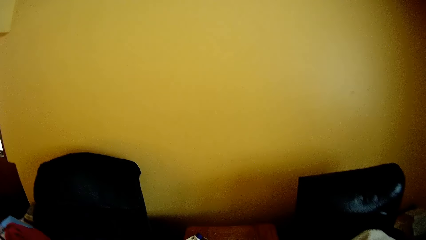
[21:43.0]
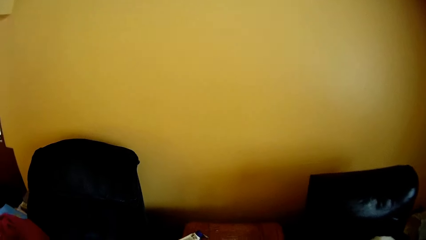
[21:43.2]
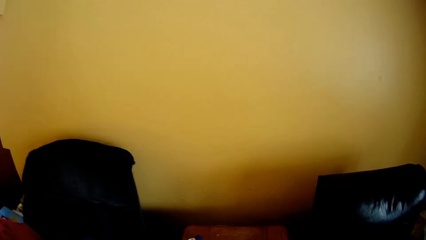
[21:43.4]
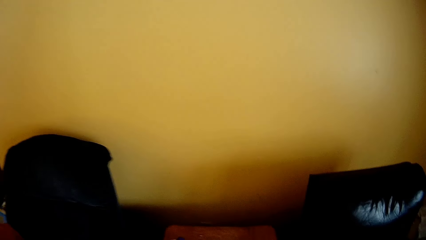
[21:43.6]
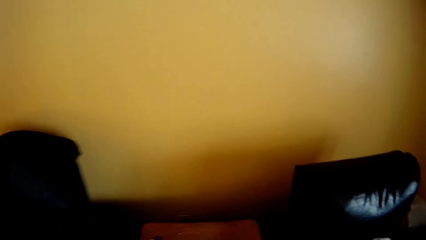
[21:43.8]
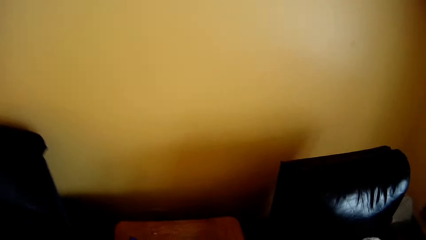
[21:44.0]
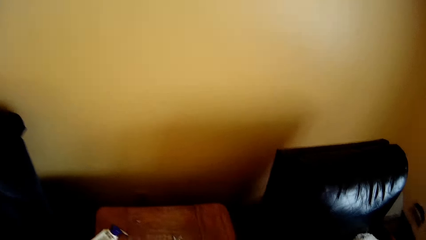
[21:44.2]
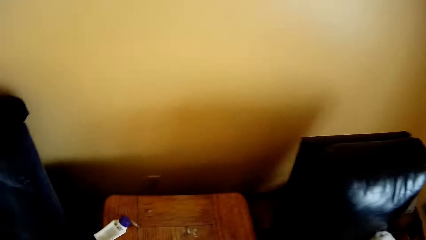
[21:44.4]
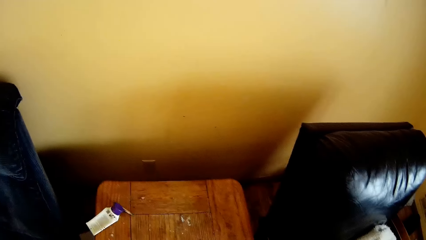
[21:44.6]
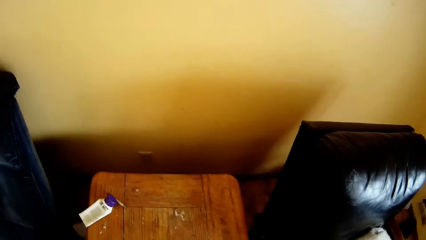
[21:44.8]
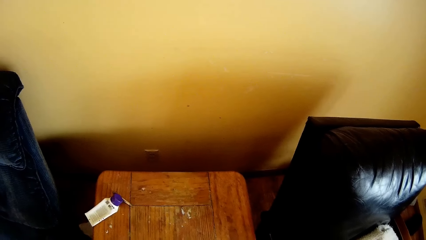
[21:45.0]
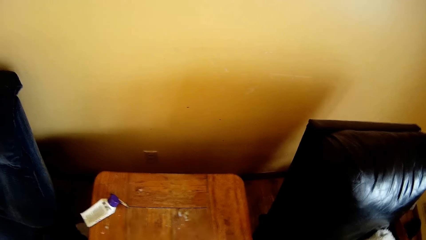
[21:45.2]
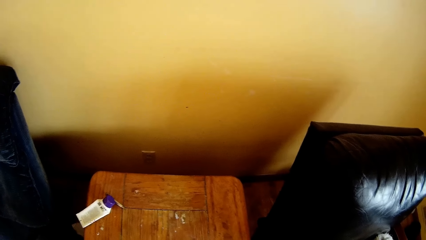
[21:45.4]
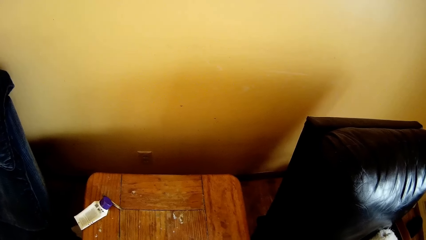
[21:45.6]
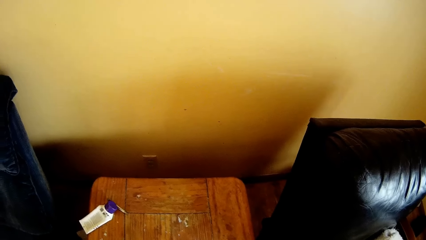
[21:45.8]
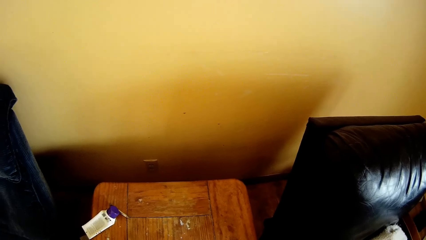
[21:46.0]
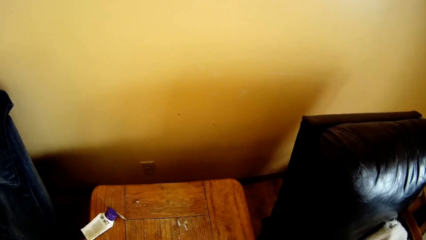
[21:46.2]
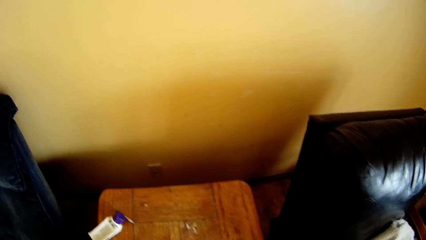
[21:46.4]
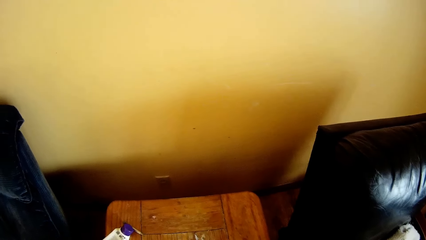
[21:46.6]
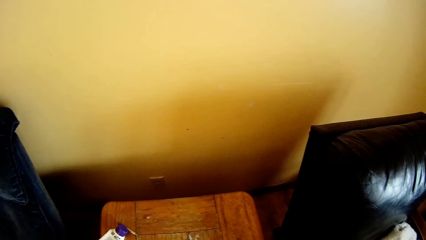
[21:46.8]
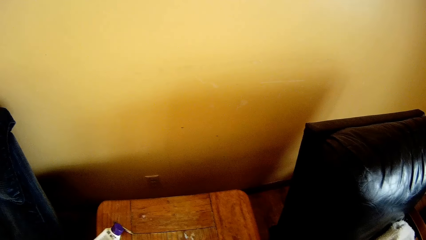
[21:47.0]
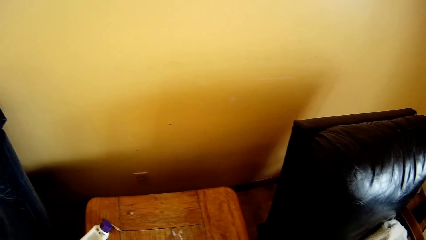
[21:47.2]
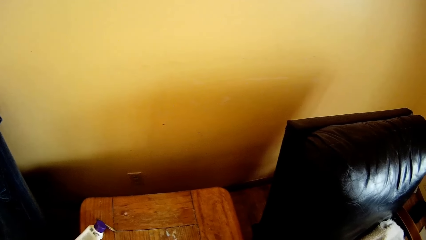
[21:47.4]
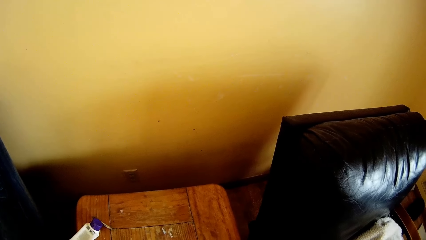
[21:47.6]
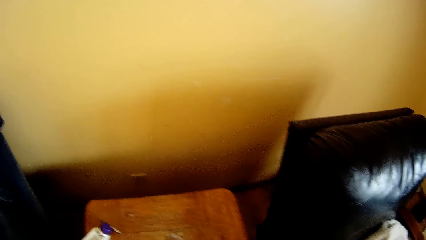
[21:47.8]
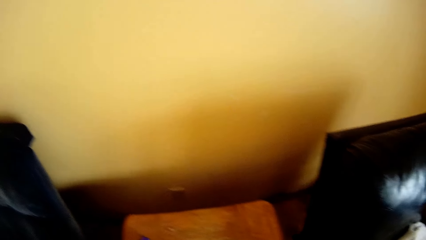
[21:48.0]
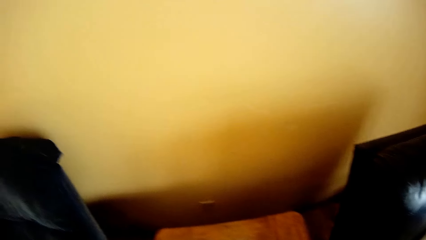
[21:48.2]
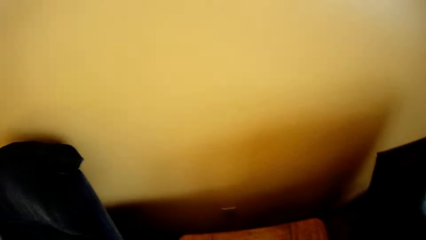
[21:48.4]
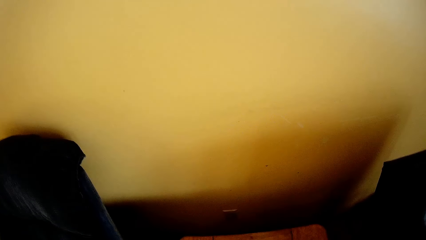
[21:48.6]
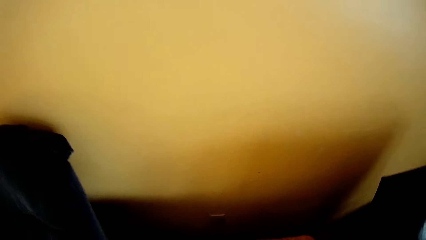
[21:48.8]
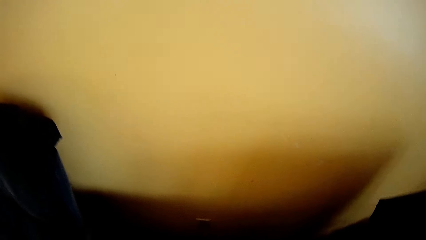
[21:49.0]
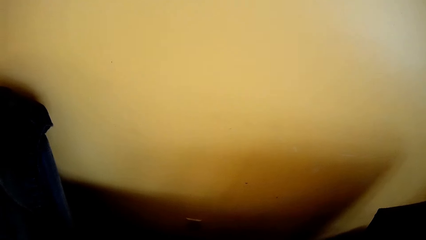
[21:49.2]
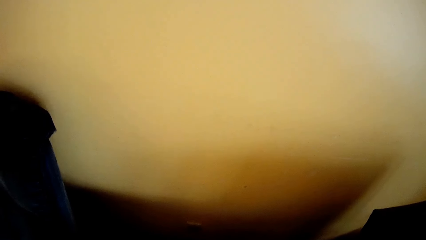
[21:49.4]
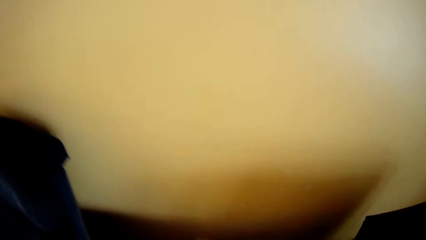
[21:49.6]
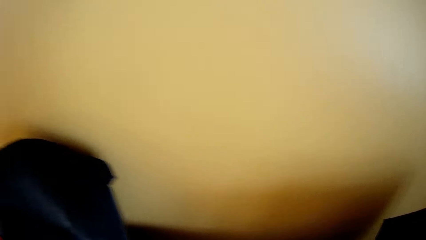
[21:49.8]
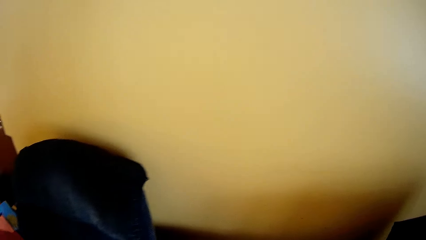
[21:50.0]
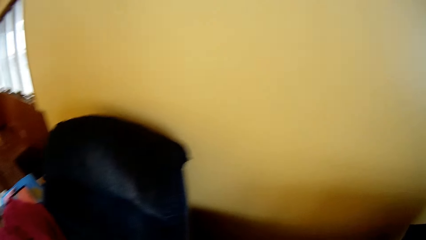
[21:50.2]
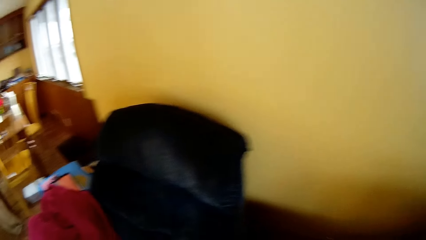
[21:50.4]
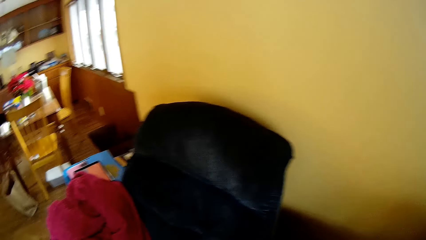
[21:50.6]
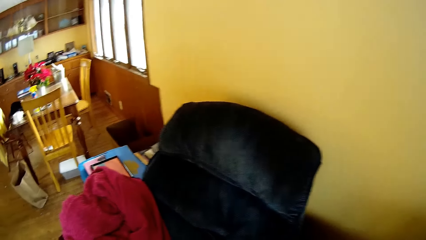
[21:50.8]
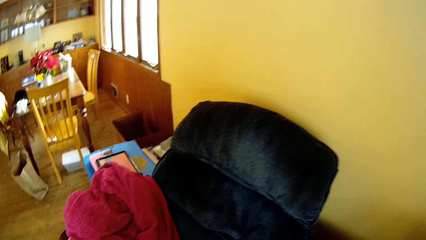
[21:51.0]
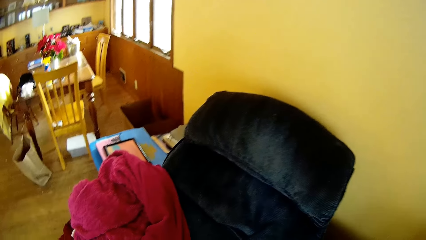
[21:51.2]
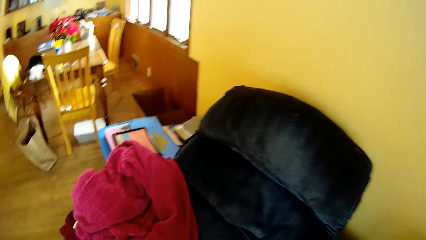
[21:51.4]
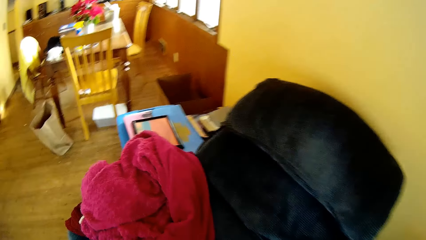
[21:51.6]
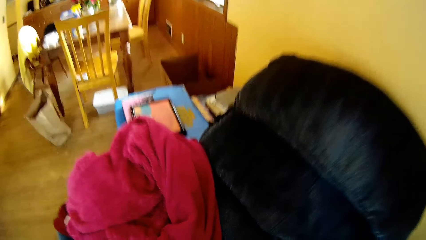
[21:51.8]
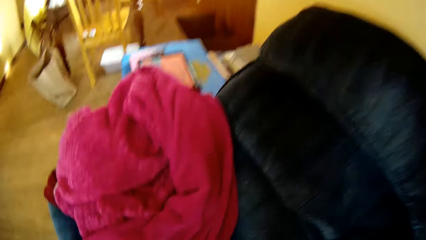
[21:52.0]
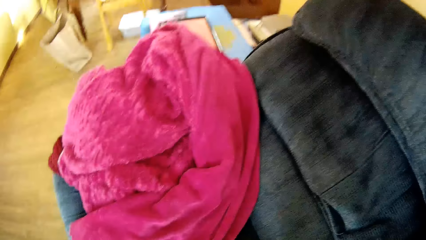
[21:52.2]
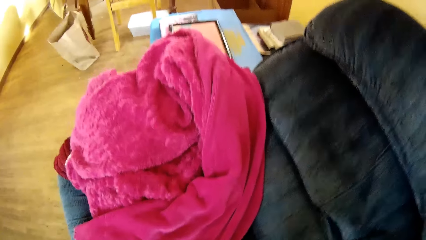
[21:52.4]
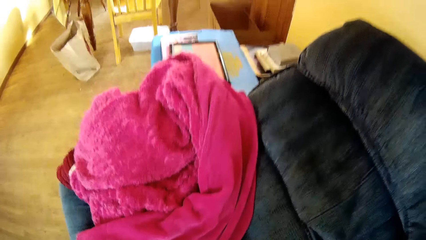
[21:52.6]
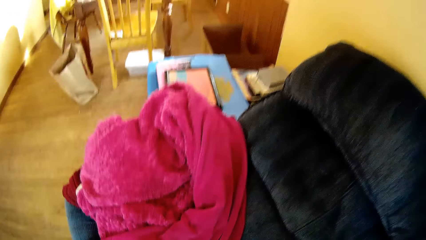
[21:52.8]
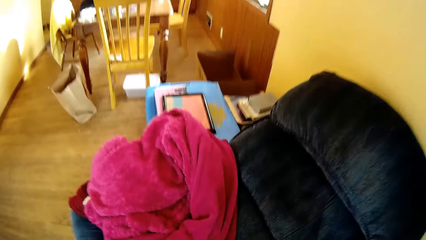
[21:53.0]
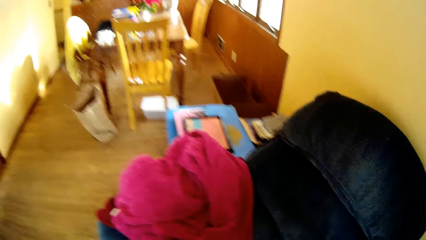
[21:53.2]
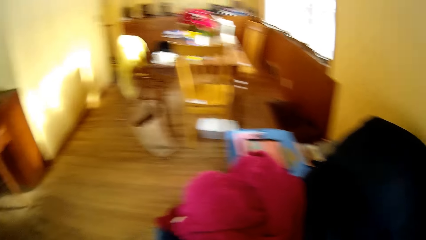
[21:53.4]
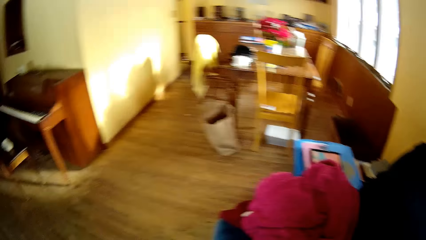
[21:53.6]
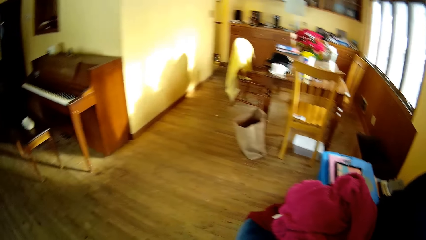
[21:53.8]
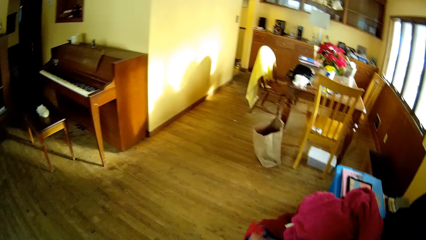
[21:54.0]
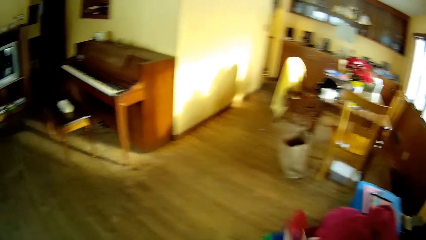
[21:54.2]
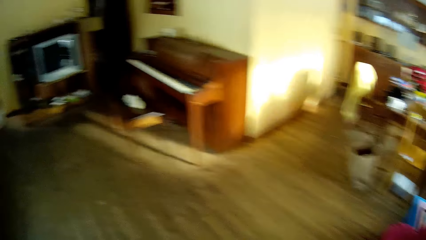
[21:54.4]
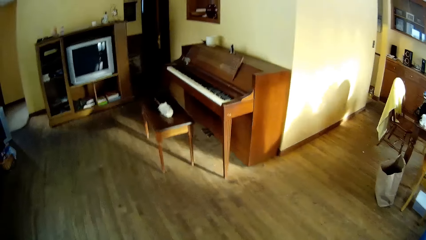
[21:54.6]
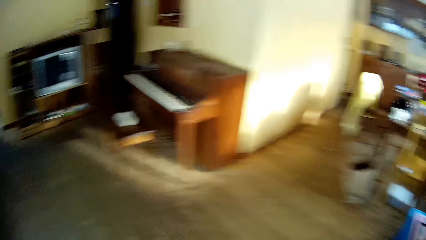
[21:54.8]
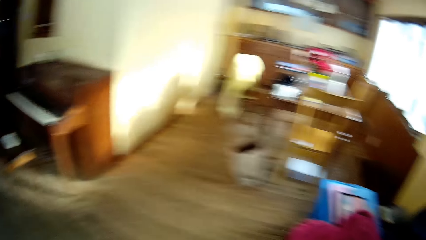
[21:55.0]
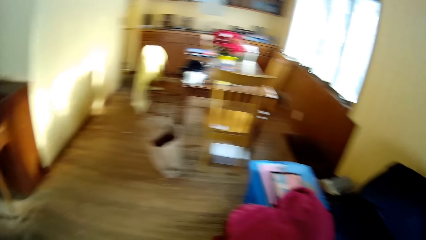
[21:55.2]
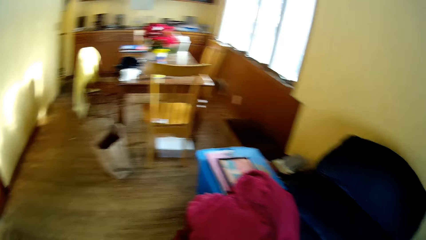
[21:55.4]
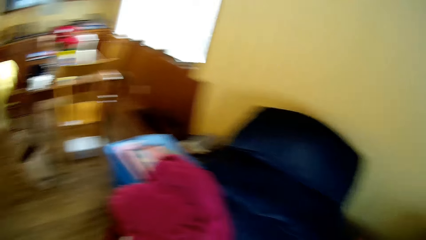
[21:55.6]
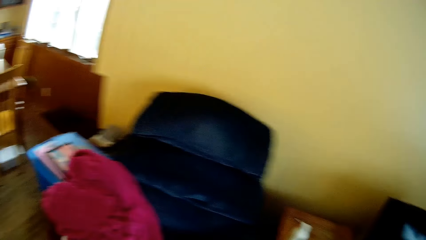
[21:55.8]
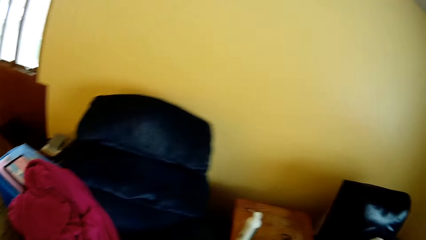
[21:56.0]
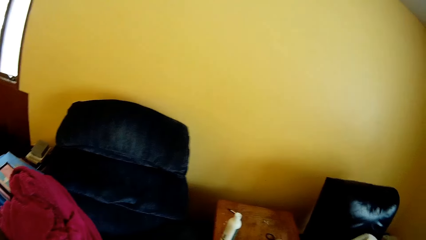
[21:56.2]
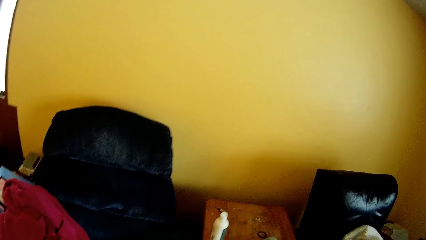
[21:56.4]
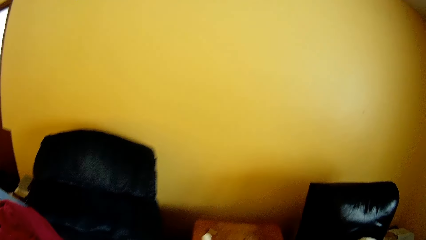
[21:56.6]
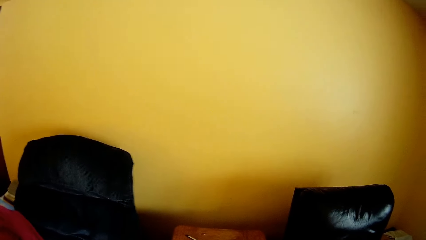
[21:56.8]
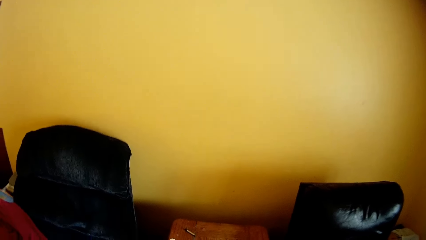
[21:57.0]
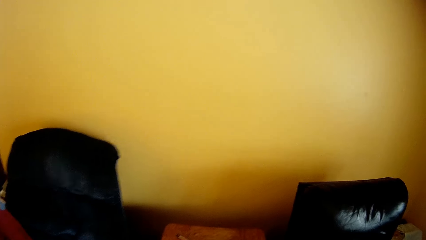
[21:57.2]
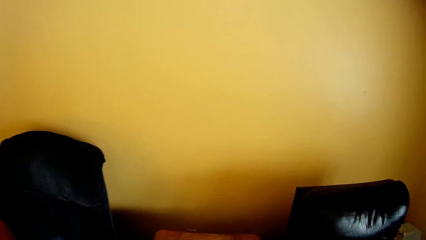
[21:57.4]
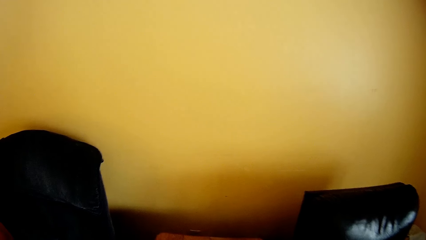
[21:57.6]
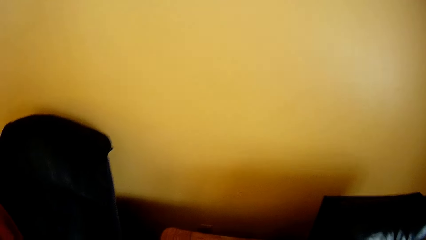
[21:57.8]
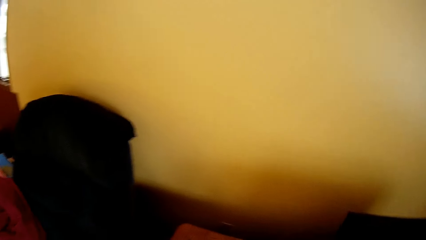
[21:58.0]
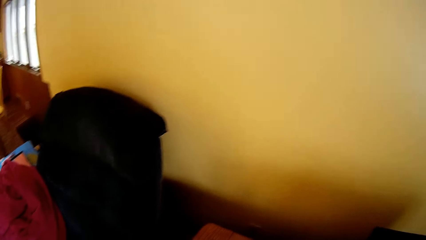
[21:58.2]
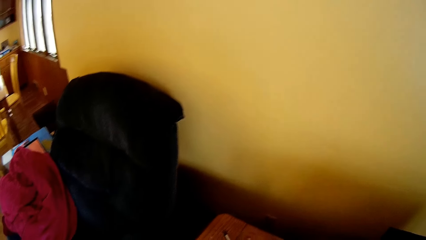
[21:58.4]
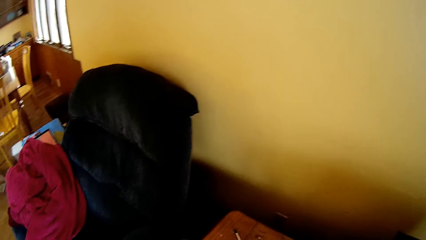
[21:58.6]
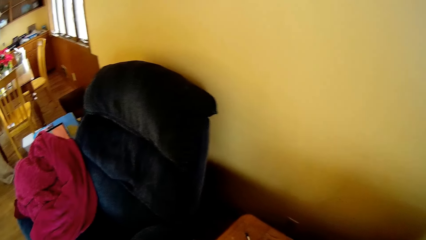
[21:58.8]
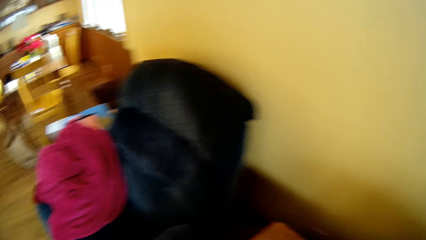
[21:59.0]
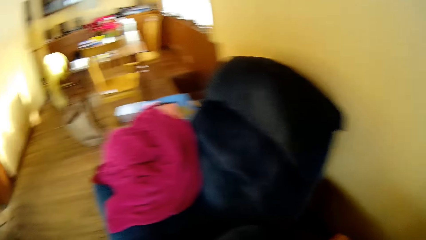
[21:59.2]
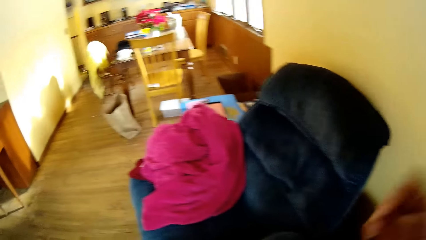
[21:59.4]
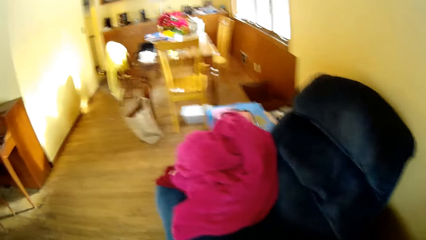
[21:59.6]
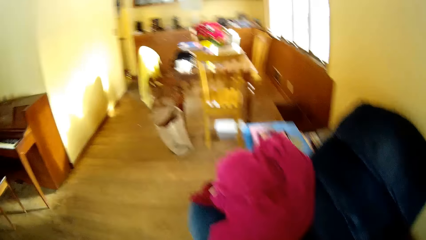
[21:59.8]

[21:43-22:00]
The camera wearer moves towards the black couches. They look at the stool. They look at the pink cloth on the couch. They look around.
